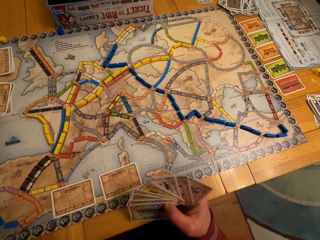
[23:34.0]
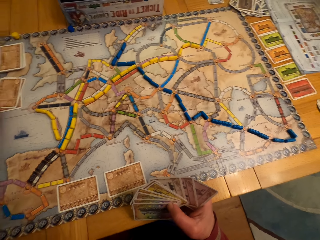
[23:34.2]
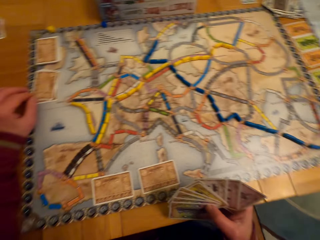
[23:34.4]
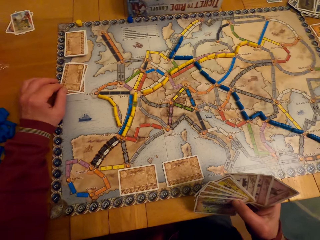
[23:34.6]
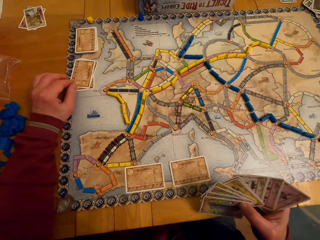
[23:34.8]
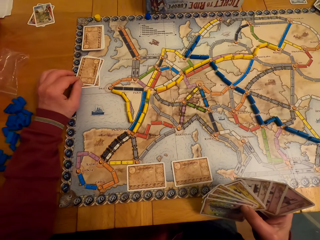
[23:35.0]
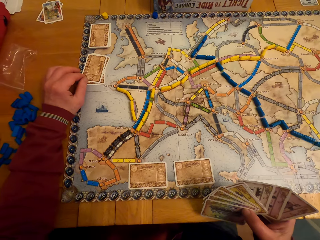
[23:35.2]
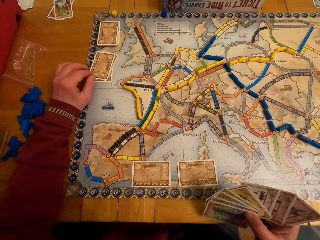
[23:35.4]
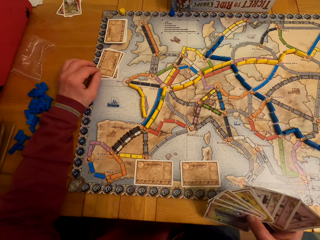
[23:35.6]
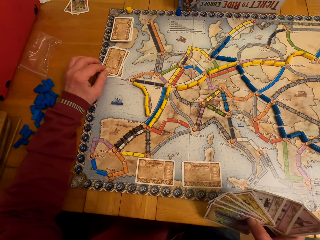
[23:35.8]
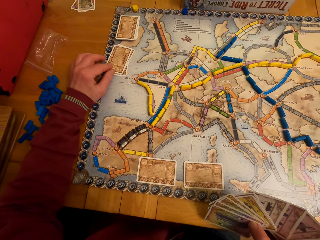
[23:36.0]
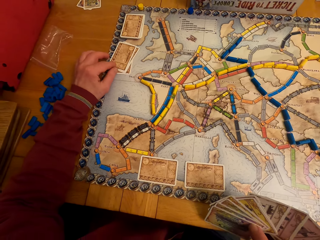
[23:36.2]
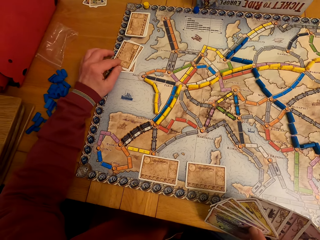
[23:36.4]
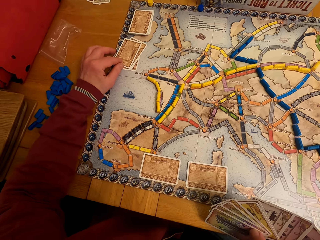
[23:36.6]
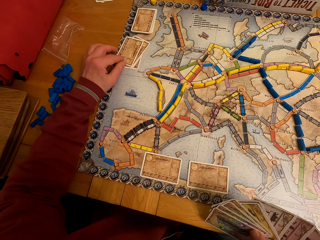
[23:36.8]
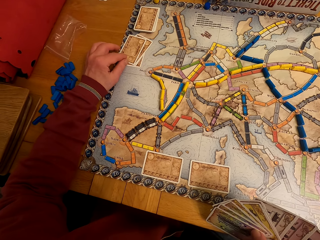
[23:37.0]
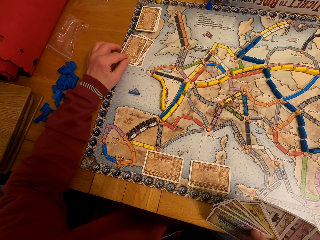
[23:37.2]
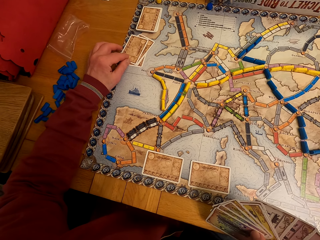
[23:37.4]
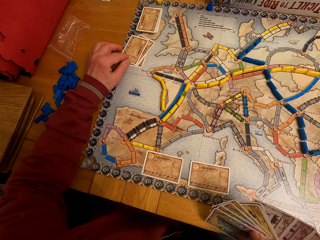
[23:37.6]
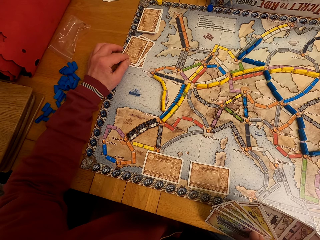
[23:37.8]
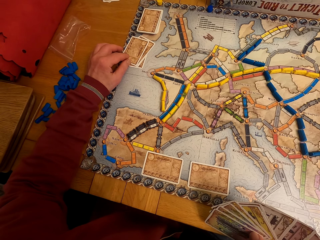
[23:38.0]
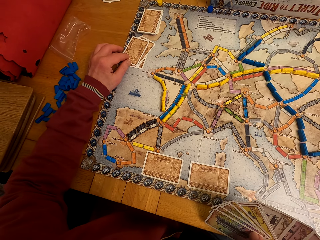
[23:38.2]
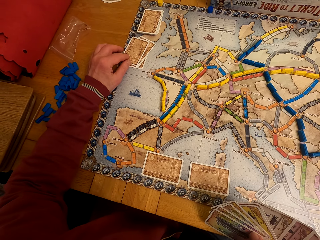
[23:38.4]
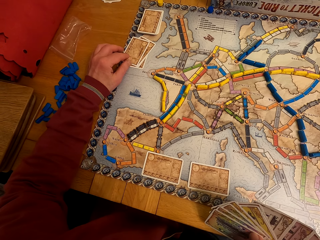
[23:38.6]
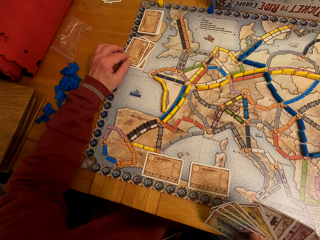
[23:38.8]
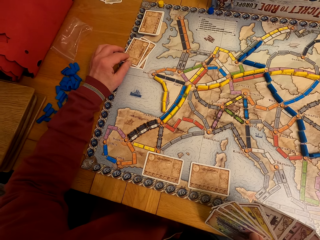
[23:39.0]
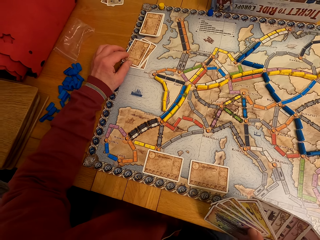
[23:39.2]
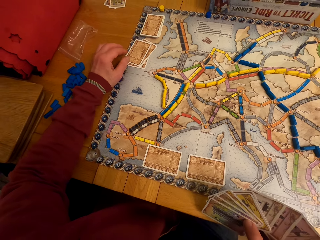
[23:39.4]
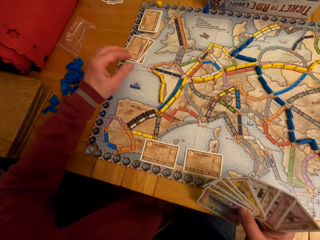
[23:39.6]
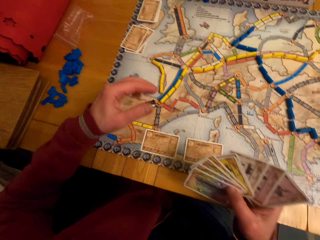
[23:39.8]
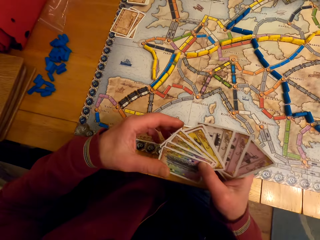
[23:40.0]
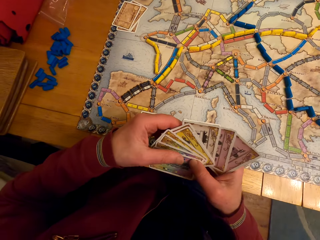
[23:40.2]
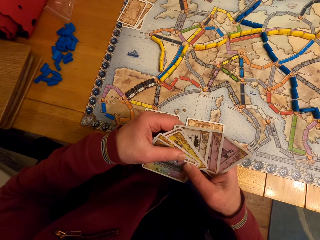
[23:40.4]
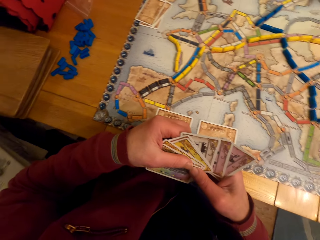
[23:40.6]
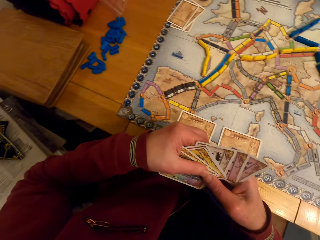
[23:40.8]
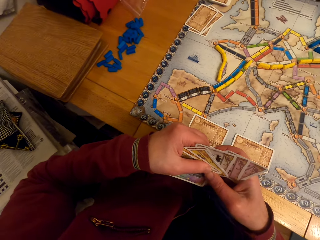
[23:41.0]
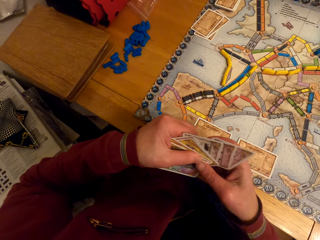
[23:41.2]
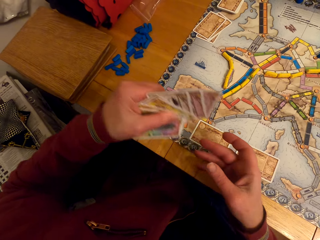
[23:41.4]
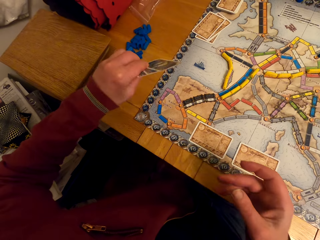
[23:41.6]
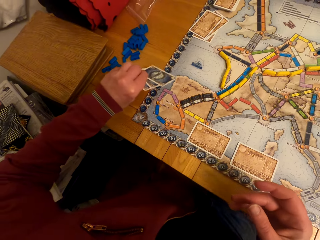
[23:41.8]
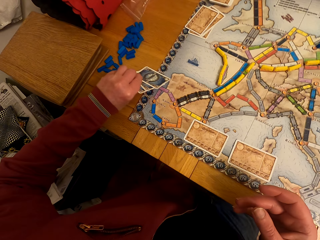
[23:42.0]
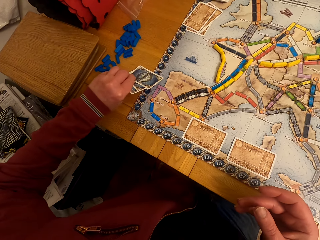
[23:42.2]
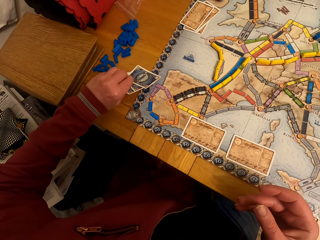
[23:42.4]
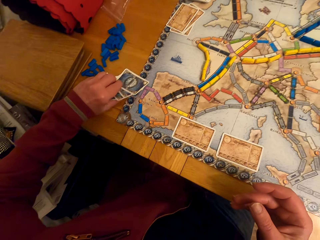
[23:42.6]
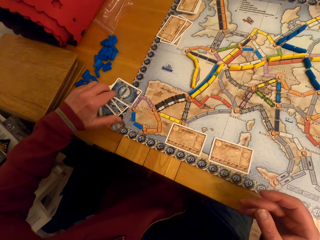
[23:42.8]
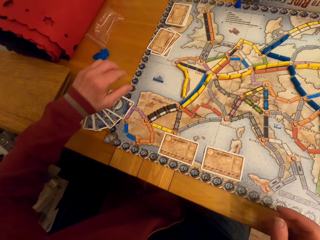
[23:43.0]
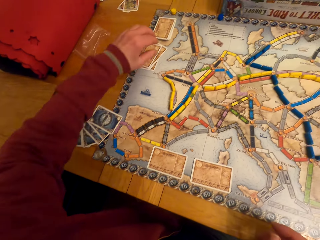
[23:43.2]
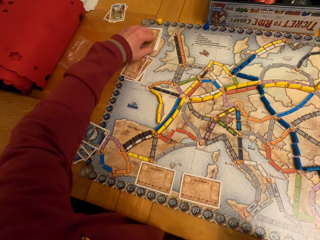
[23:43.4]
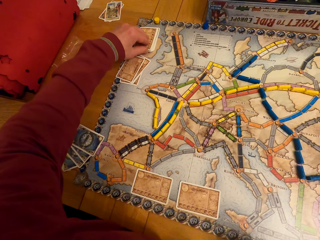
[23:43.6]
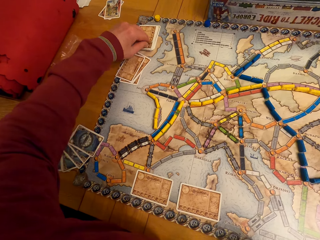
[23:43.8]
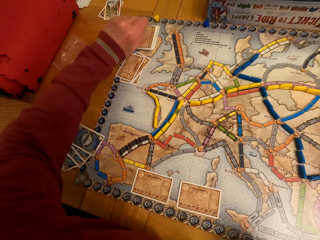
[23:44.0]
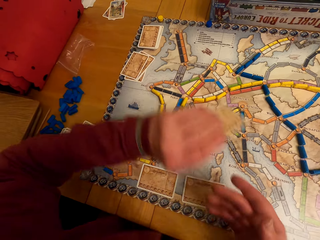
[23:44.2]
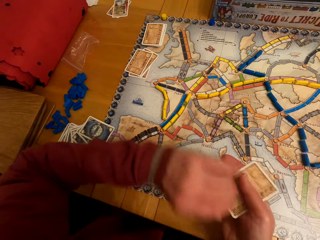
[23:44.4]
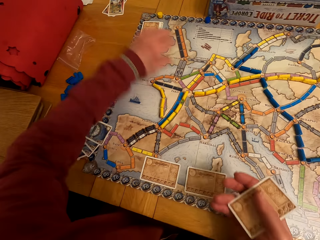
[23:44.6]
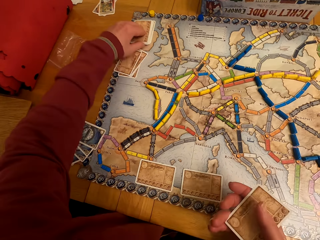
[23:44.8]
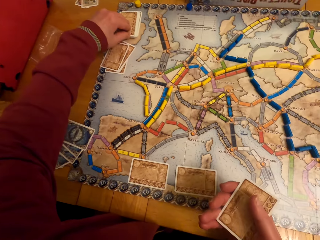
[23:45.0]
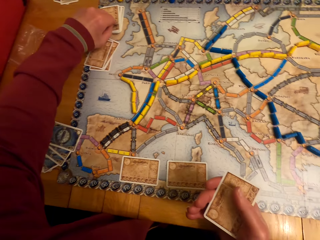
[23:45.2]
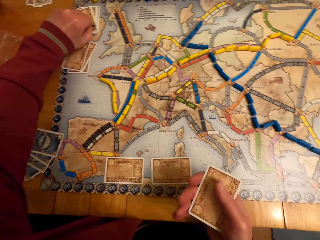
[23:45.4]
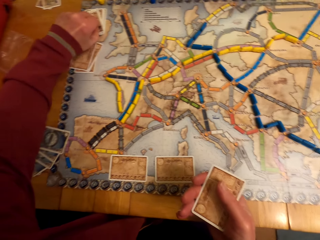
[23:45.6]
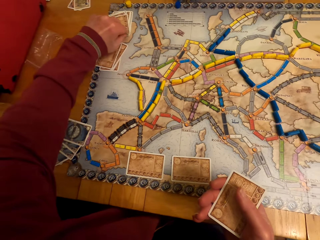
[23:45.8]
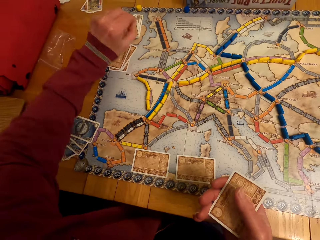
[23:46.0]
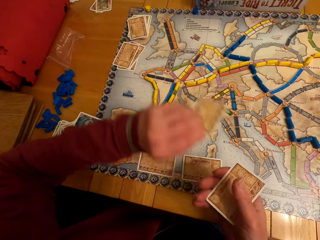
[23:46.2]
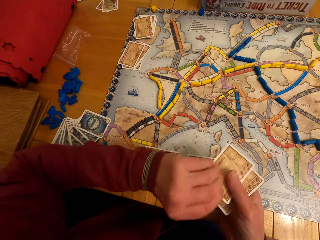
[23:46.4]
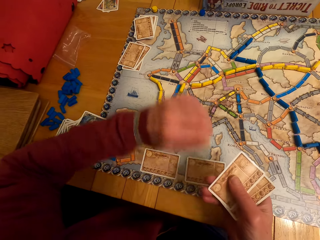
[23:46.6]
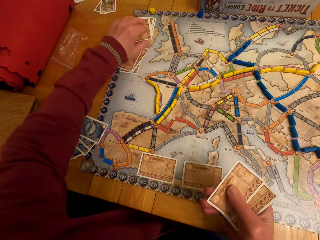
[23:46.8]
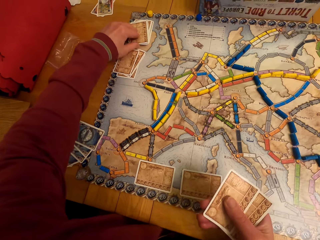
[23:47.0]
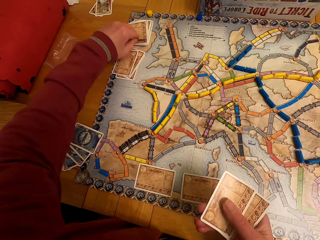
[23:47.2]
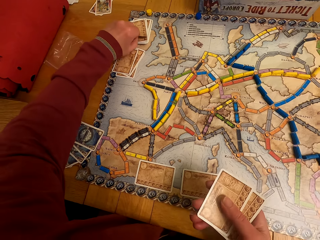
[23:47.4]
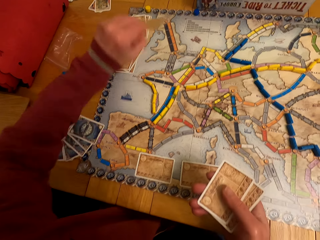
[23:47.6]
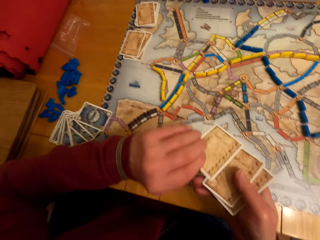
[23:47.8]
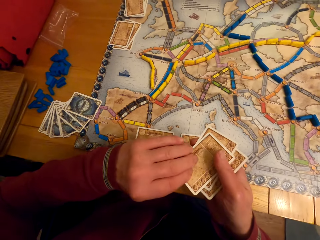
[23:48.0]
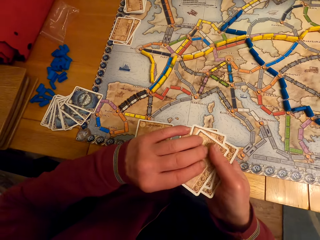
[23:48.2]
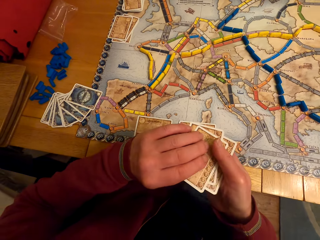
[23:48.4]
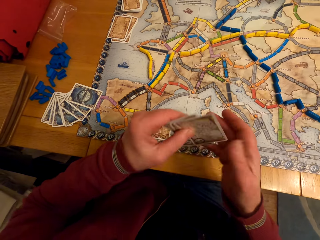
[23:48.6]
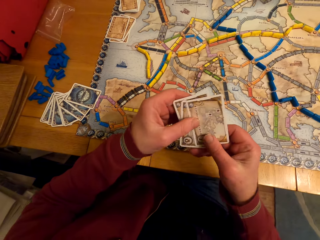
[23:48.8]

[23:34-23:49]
The camera wearer moves the cards. He touches the board game card with his left hand. He moves the hands. He passes the cards to the left hand. He puts the board game cards on the table. He picks up the board game card from the table. He passes the card to the right hand. He picks up the board game card from the table. He passes the card to the right hand. He picks up the board game card from the table. He passes the card to the right hand. He looks at the cards.

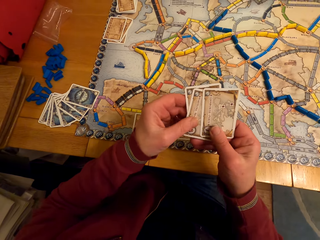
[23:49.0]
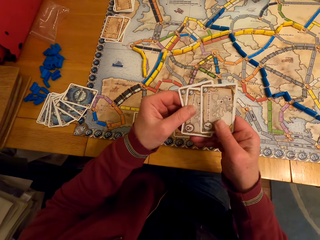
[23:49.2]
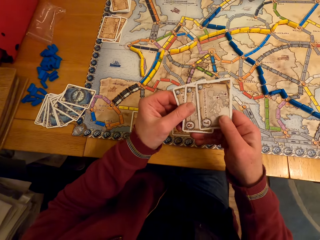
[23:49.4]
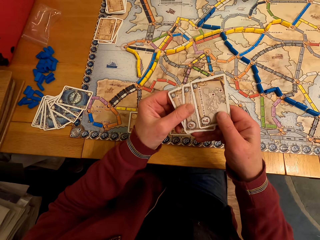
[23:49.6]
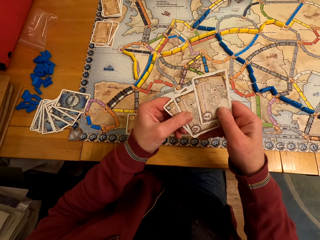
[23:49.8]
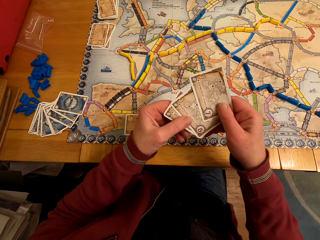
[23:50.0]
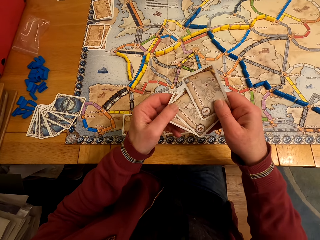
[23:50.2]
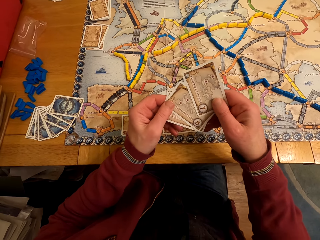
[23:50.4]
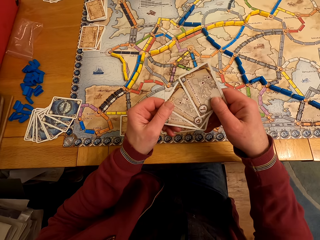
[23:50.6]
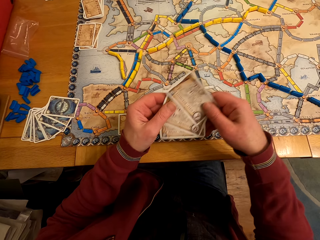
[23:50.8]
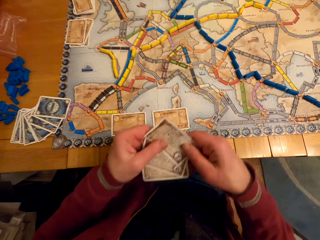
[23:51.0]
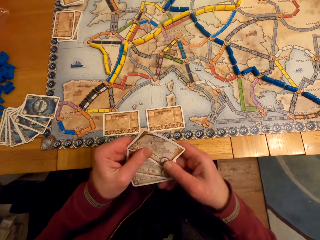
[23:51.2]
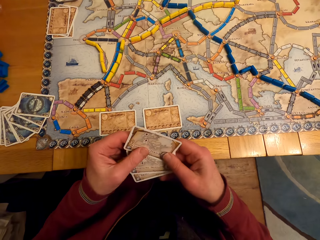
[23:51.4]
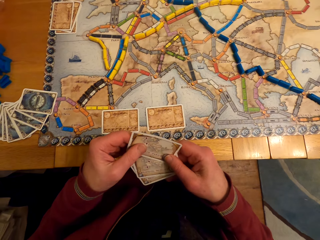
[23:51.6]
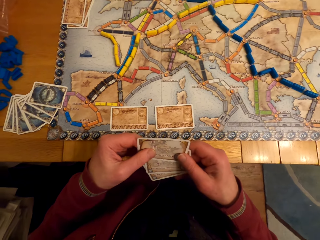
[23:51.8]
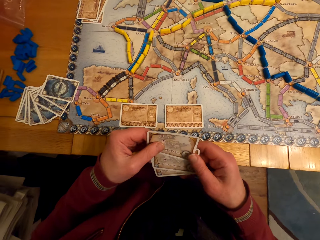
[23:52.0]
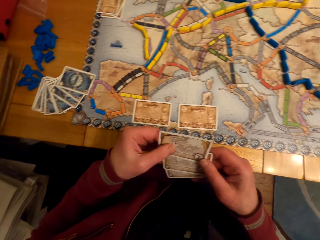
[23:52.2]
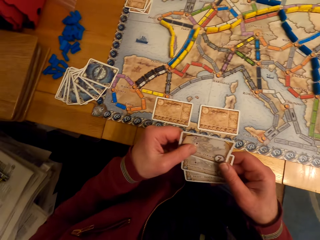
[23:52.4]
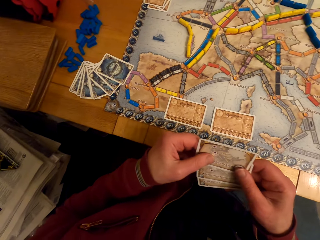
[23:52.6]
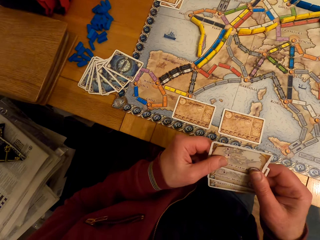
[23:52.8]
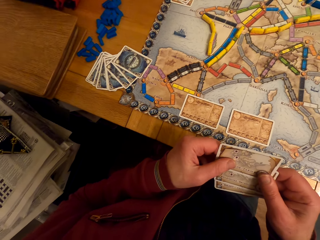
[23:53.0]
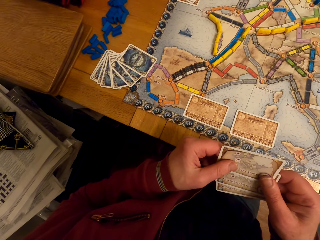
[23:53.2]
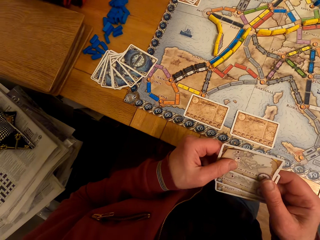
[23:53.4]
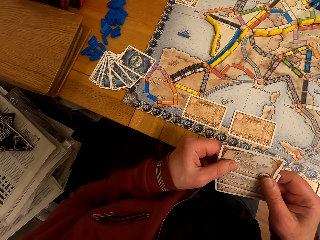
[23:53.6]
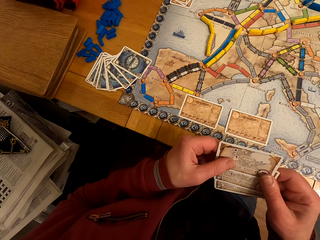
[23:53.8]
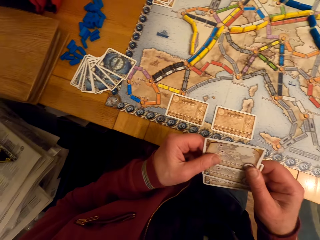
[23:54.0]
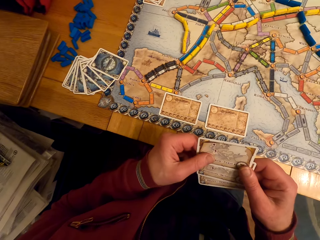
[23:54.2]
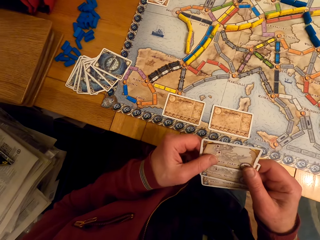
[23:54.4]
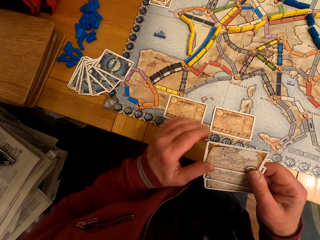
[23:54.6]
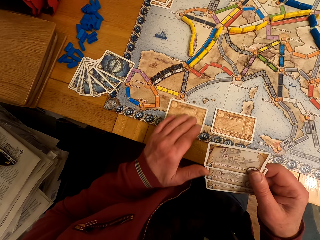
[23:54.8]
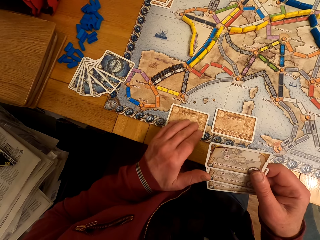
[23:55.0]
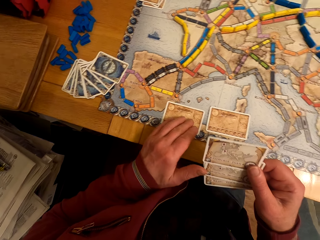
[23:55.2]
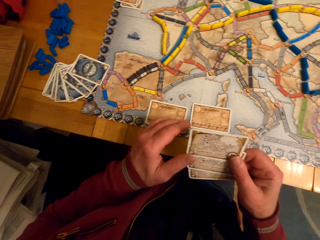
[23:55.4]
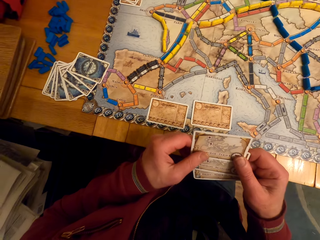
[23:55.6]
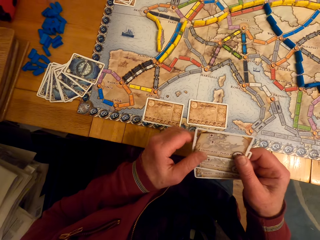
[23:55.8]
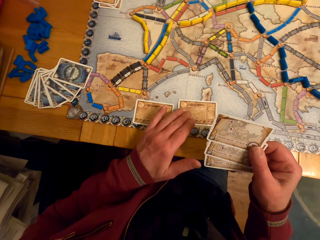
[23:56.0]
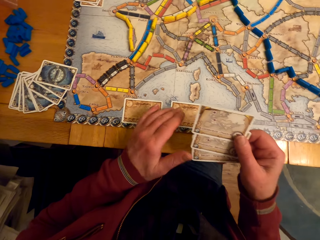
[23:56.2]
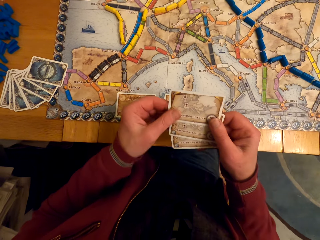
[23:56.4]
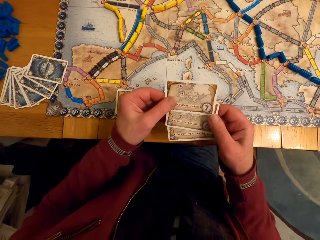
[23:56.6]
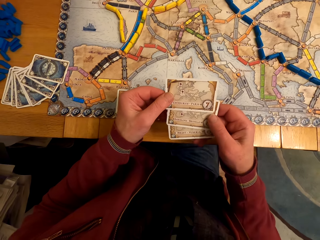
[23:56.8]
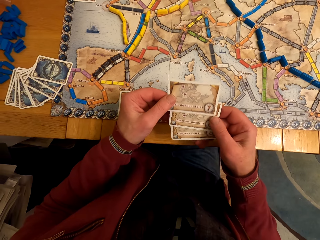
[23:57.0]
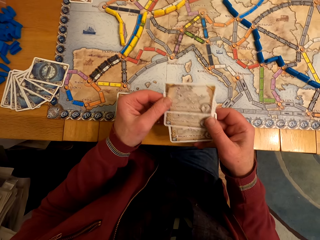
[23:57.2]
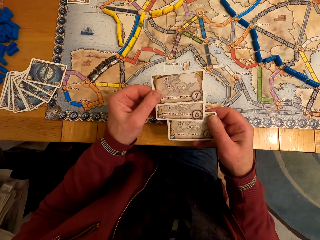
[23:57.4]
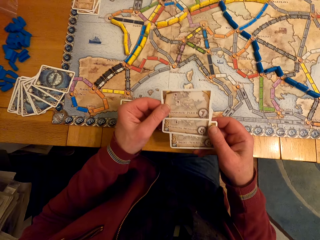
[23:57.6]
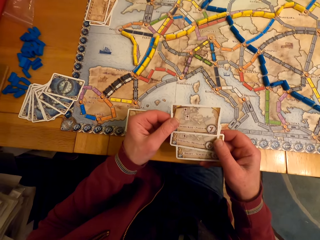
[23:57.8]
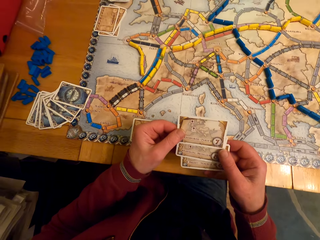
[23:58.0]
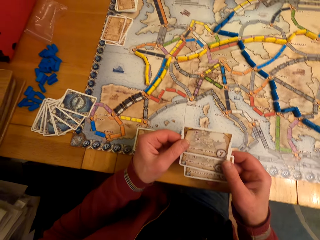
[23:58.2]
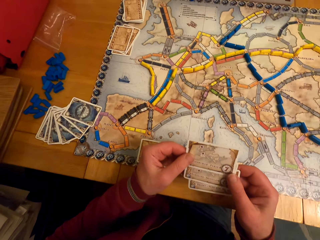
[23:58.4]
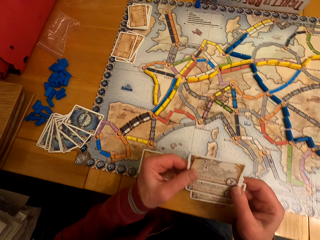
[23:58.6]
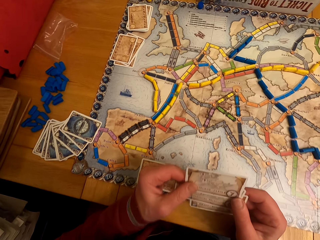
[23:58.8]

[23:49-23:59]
The camera wearer stares at the board game cards on his hands. He moves the card. He moves the cards.
